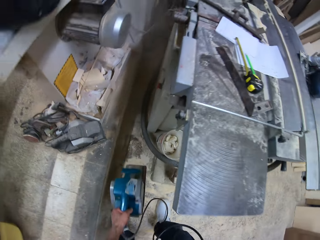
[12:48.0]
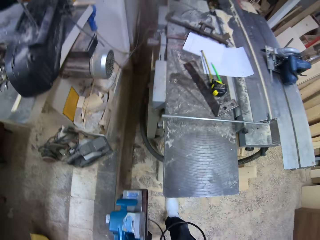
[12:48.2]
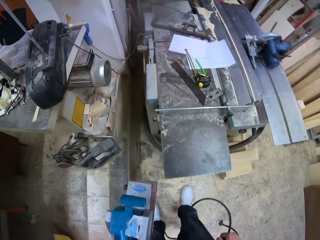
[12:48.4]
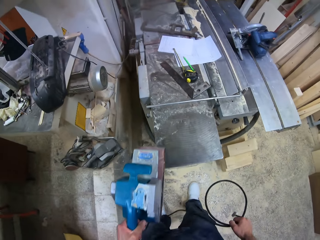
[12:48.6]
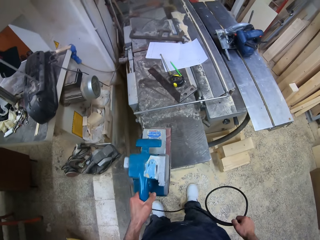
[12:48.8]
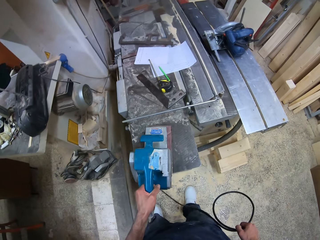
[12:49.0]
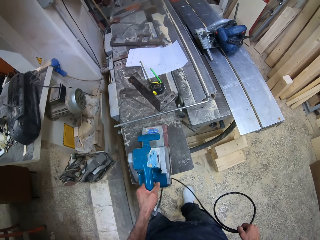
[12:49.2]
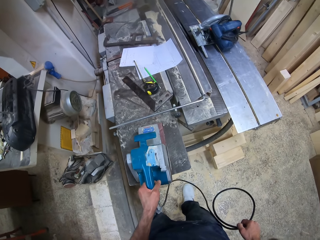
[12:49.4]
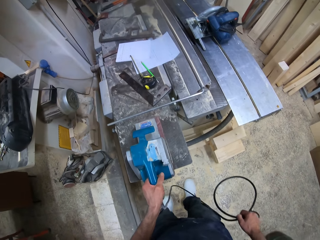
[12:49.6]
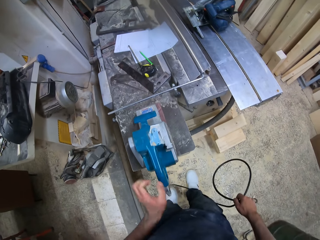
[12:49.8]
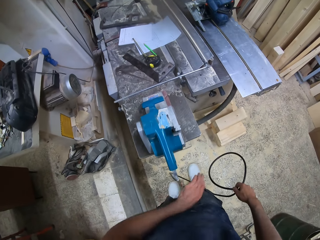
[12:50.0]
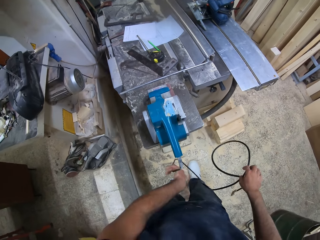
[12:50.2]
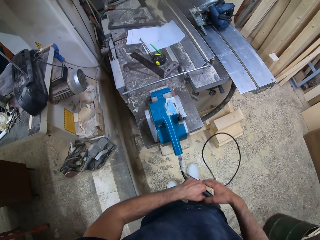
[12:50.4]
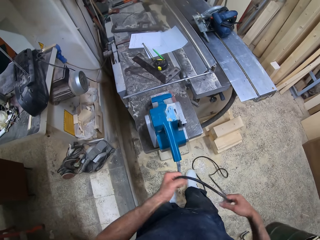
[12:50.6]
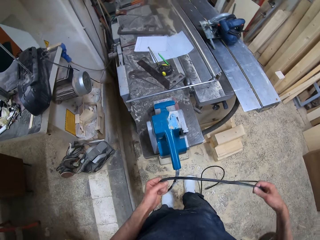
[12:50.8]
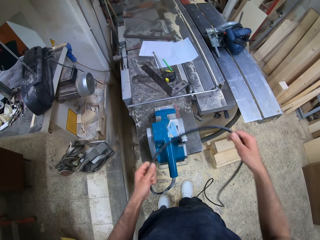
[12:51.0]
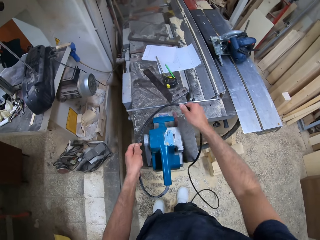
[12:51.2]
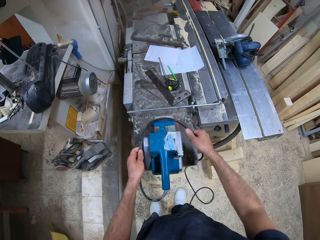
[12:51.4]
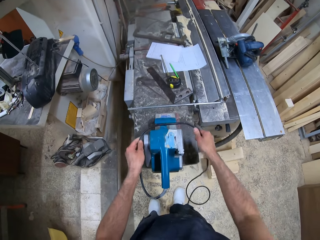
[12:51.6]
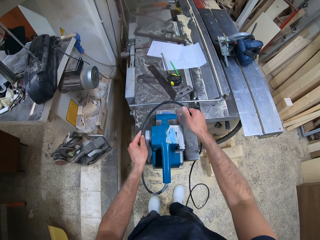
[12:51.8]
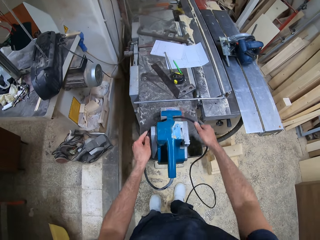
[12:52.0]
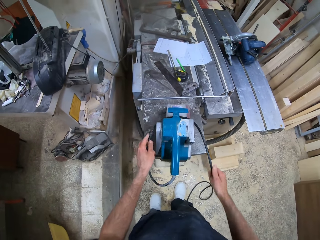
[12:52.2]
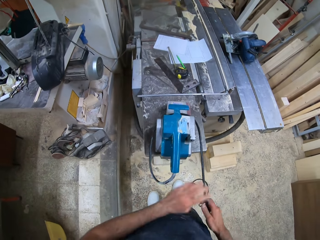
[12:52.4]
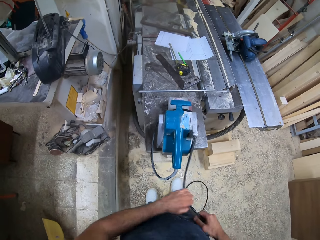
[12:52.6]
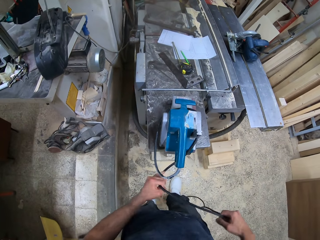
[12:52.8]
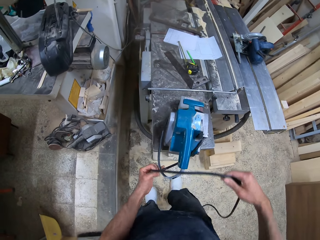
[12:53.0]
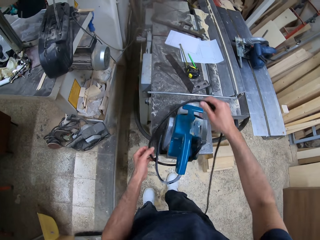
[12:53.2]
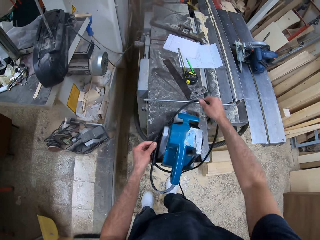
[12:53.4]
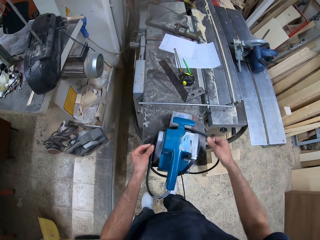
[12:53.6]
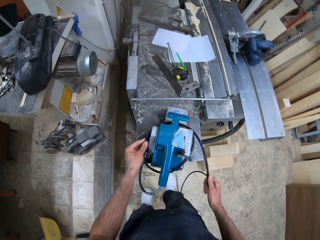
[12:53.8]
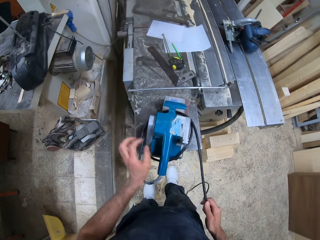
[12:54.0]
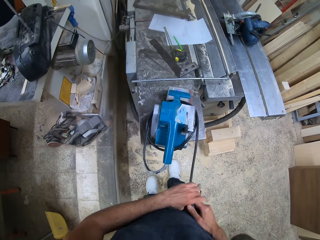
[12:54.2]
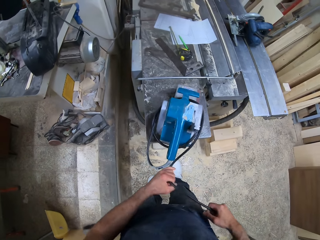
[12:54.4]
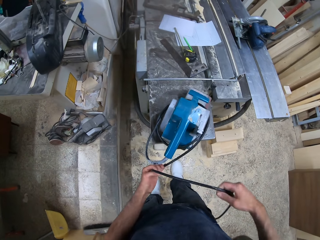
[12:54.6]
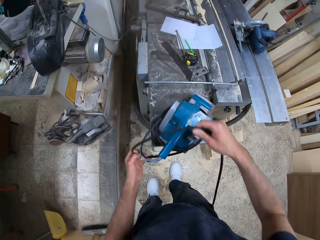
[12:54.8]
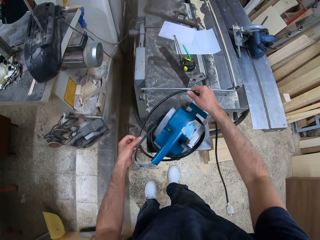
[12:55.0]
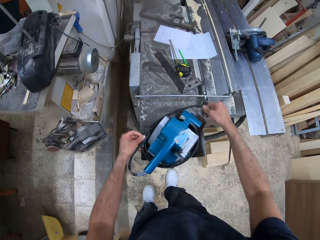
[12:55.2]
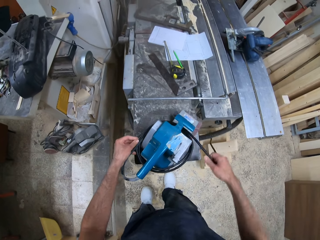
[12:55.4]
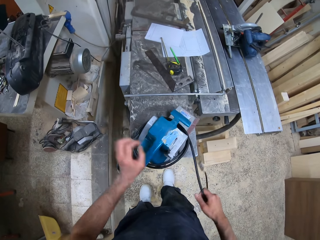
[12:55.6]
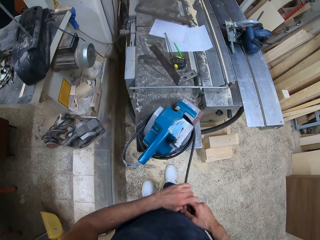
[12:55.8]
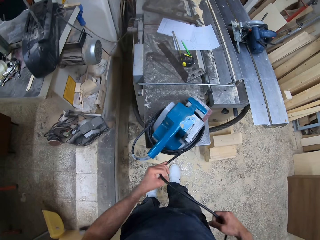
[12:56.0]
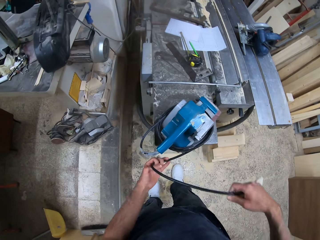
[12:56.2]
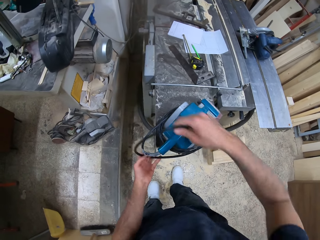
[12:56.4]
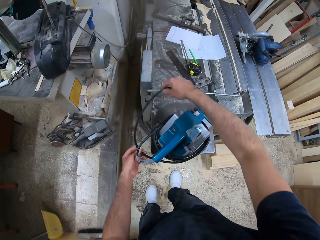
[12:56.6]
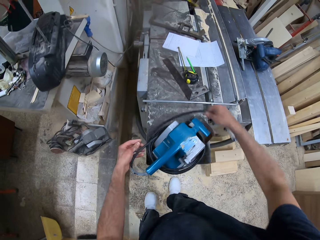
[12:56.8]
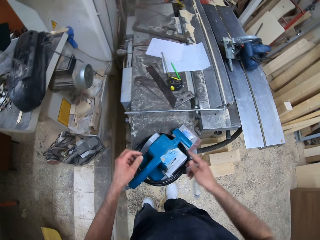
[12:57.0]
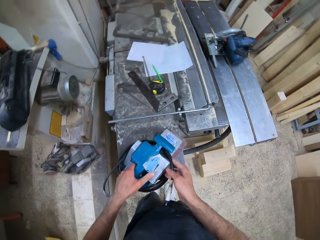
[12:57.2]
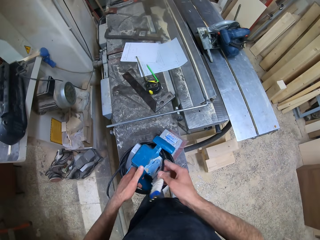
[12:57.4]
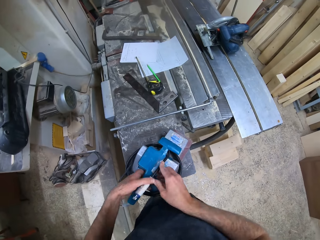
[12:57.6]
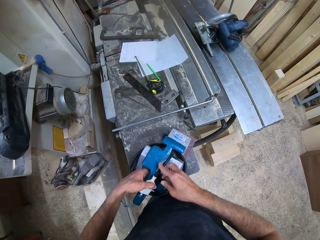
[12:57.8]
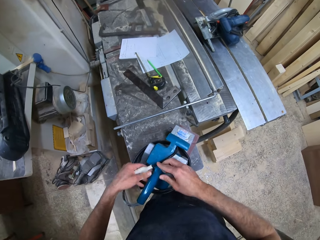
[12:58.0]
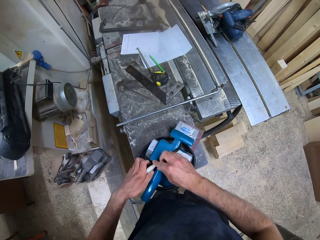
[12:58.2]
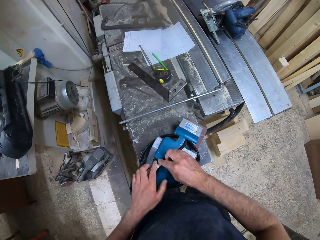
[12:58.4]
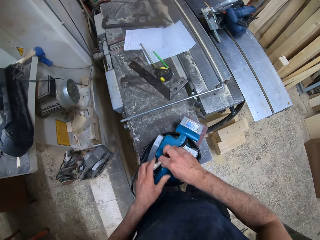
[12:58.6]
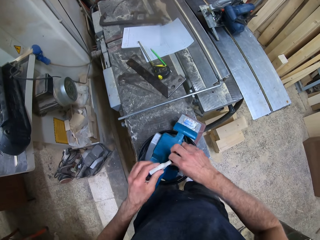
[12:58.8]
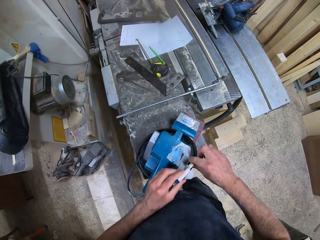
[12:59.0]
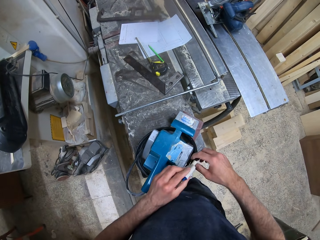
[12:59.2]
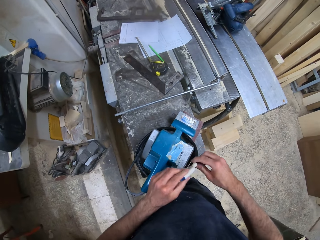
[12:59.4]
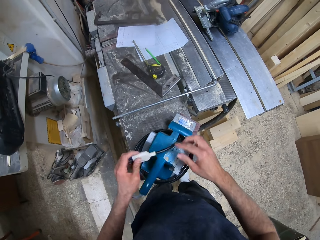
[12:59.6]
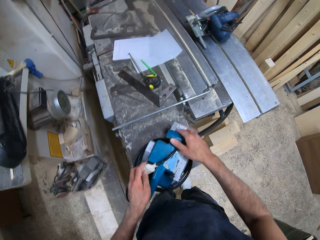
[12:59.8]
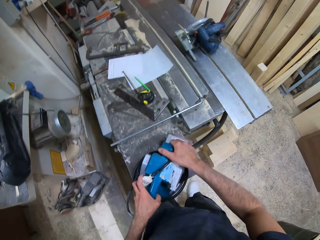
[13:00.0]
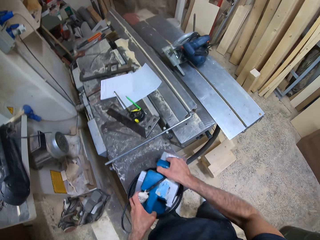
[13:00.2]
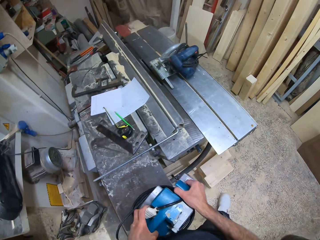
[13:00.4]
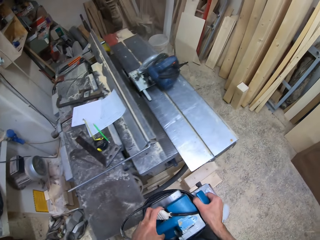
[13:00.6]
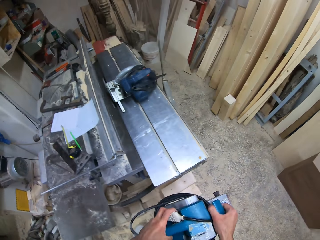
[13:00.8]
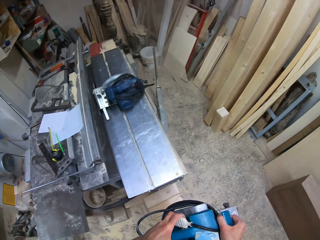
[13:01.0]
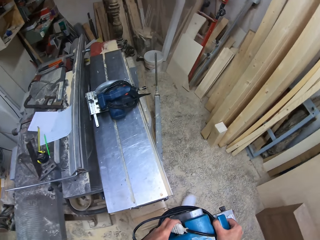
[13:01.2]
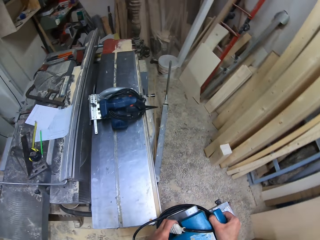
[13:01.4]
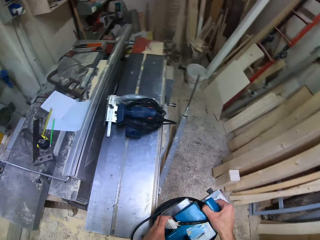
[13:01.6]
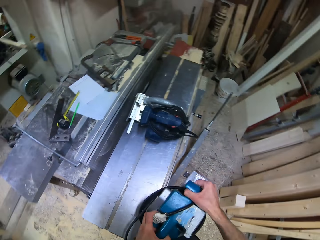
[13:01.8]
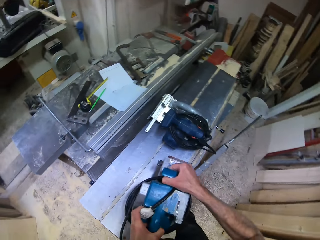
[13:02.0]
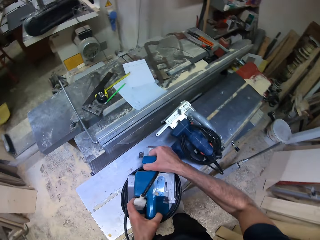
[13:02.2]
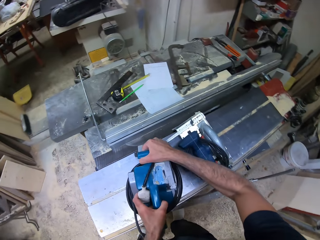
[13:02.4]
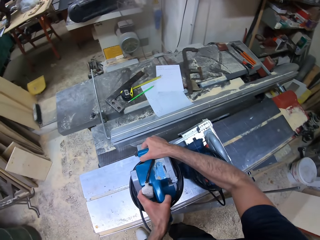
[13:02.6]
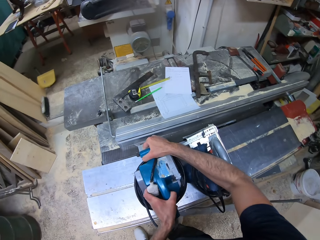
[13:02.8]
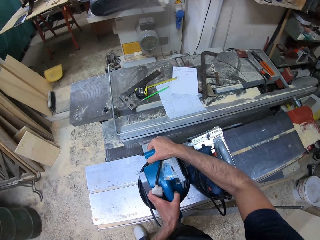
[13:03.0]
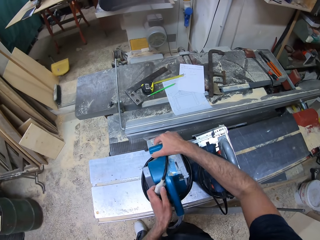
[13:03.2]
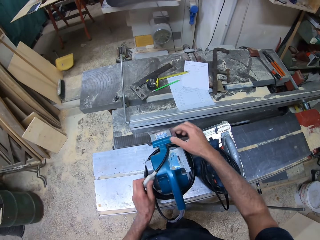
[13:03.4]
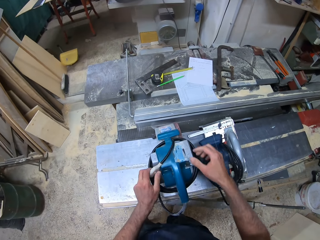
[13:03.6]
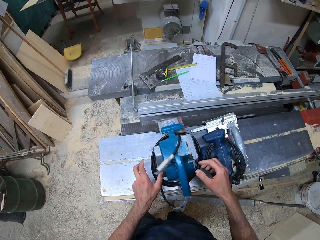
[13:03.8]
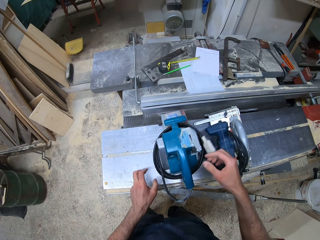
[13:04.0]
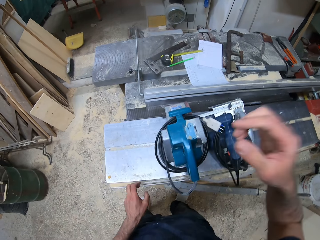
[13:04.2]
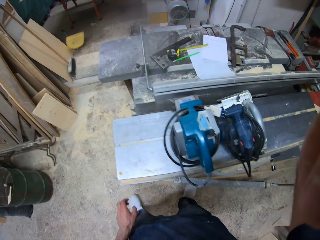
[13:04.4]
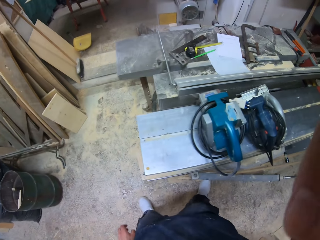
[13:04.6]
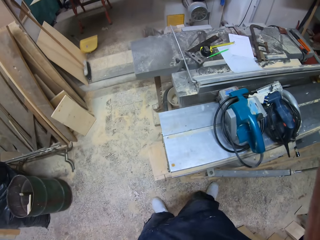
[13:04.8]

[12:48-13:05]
The camera wearer picks up the sanding machine from the ground with his right hand. He places the sanding machine on the work table. He wraps the plug round the sanding machine with both hands. He carries the sanding machine from the work table with both hands. He drops the sanding machine on the work table with both hands.
